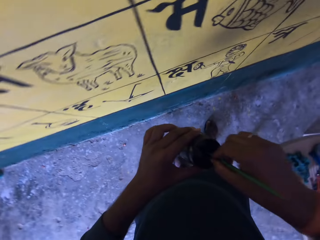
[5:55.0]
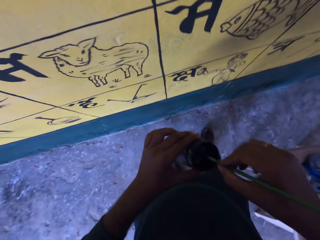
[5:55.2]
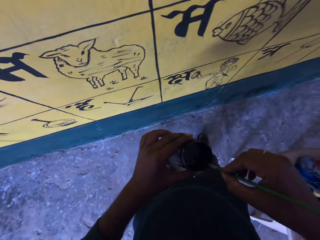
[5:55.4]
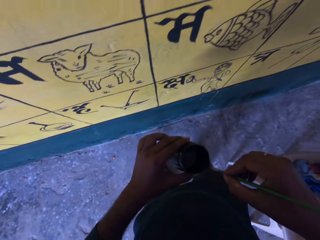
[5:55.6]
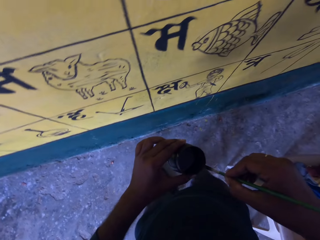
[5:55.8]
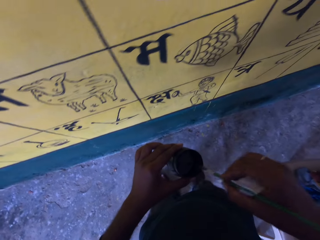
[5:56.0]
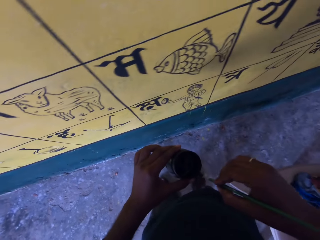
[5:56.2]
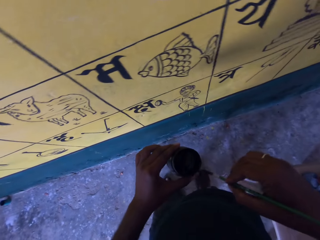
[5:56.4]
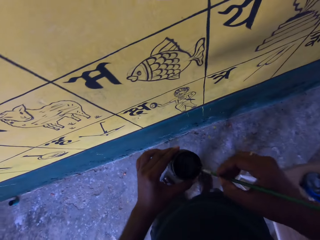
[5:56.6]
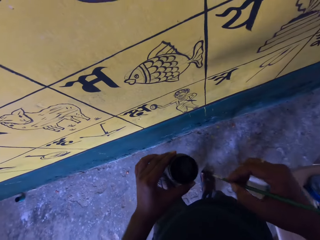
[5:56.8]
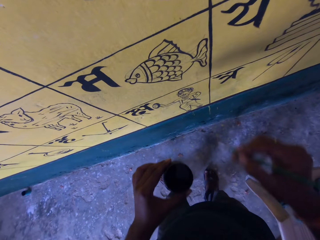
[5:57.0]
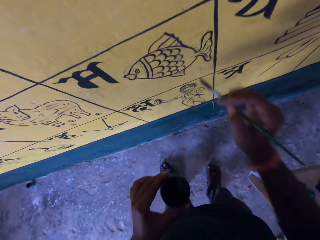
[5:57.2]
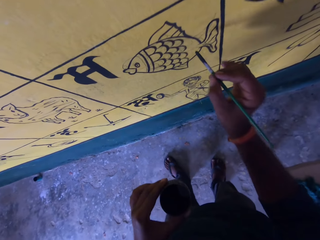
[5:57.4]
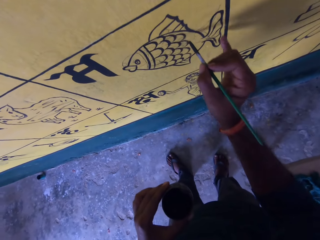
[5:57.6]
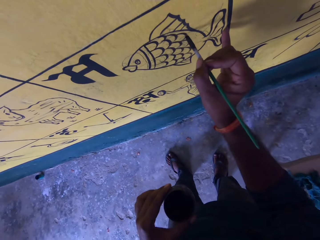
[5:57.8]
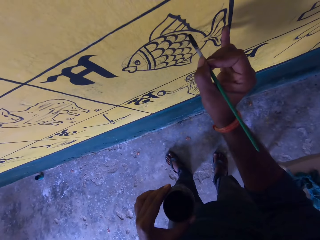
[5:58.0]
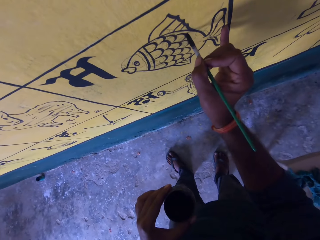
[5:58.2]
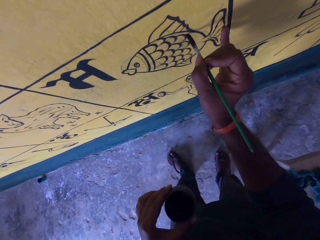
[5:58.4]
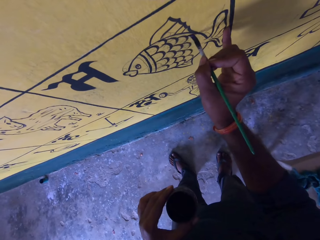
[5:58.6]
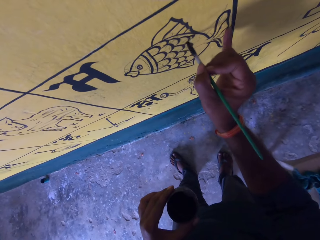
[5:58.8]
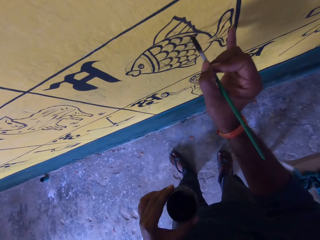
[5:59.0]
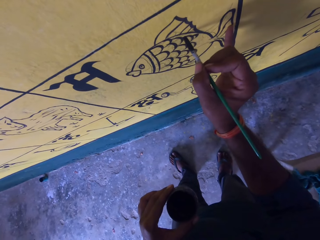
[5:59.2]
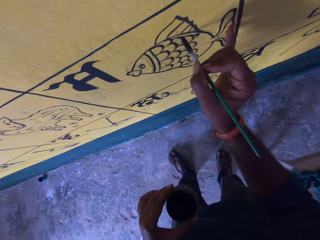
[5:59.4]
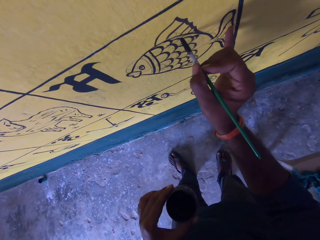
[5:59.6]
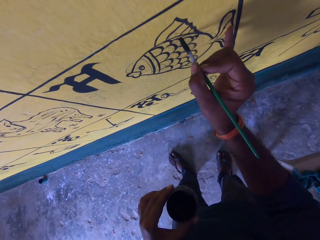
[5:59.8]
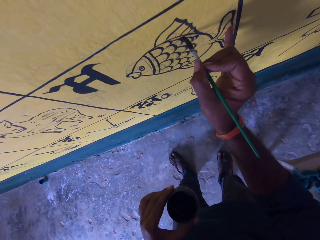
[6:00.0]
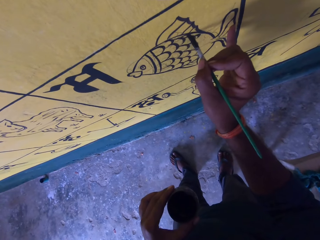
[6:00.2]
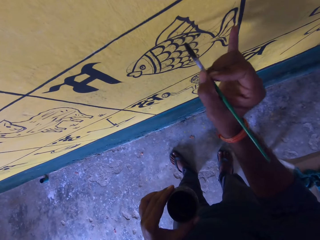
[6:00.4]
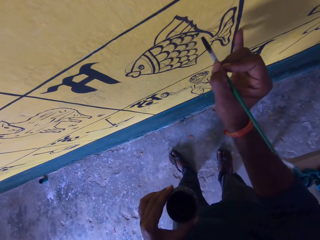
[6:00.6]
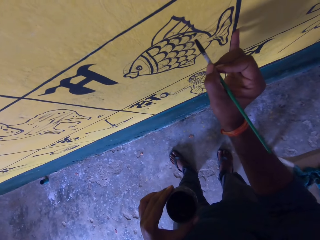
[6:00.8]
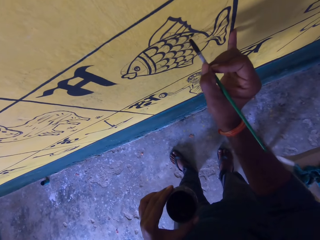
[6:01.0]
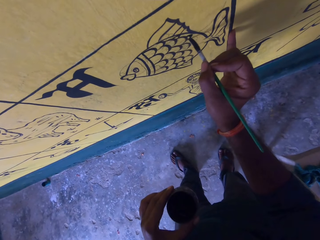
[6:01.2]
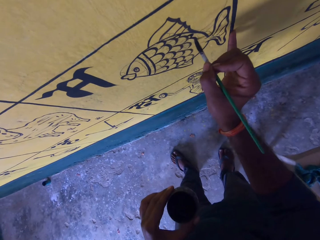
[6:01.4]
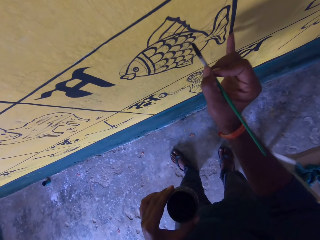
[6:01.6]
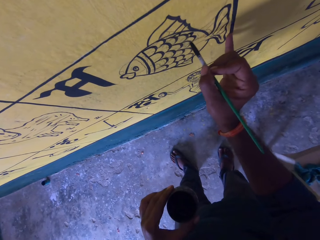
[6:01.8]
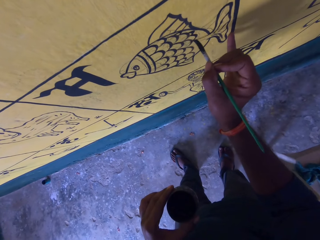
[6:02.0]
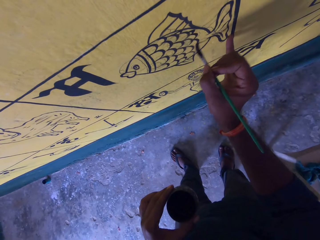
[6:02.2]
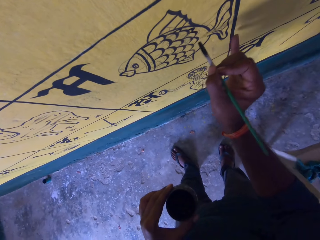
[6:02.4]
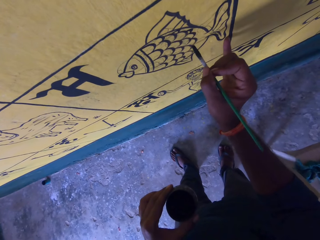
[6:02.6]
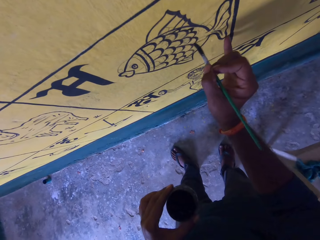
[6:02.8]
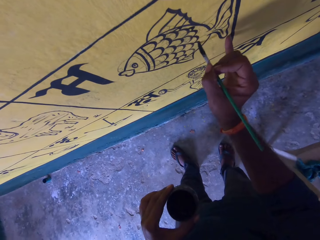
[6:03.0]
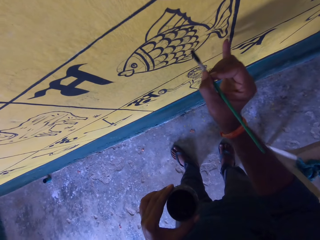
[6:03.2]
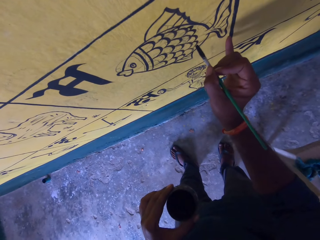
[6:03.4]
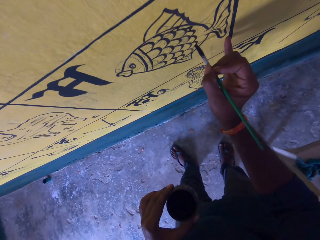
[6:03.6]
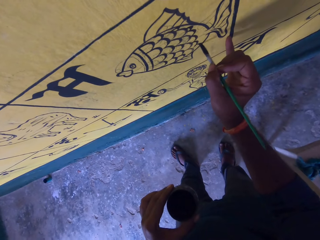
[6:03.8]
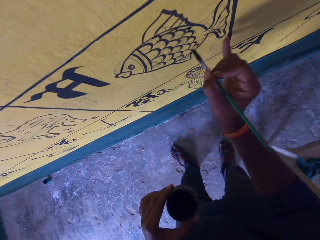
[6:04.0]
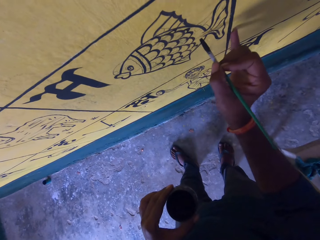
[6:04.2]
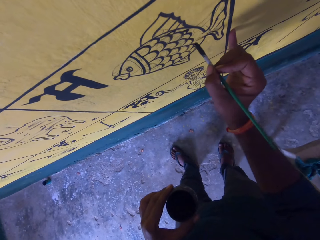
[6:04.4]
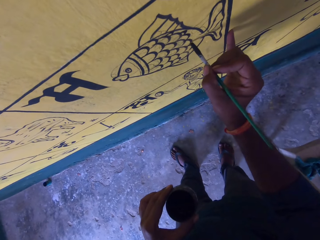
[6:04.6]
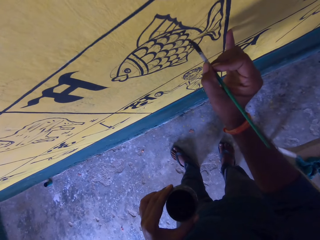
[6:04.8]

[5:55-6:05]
The camera wearer dips the paint brush into the paint can. They wipe the paint brush on the edge of the paint can. They hold the paint brush. They paint the paint wall with the paint brush. They draw on the picture.

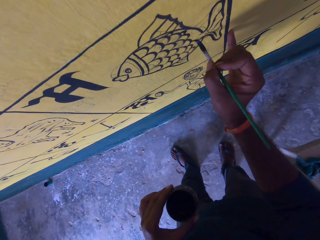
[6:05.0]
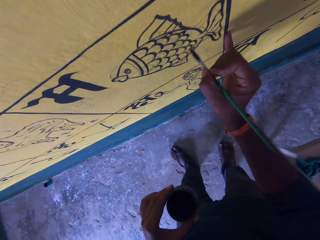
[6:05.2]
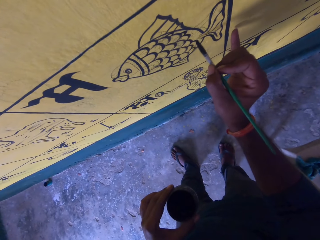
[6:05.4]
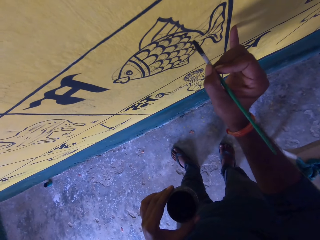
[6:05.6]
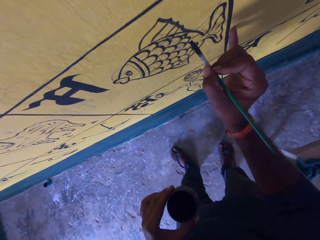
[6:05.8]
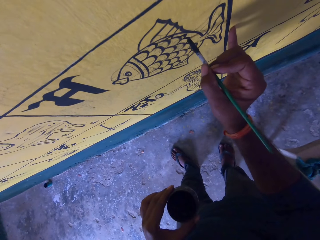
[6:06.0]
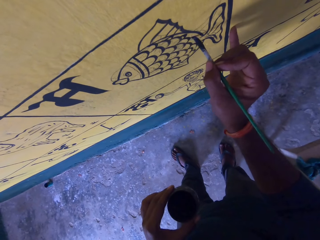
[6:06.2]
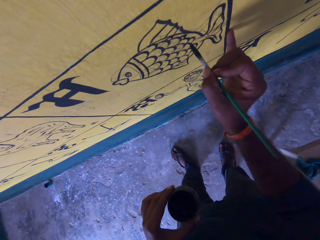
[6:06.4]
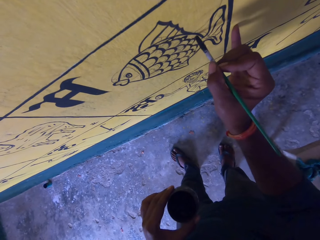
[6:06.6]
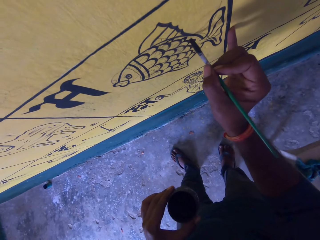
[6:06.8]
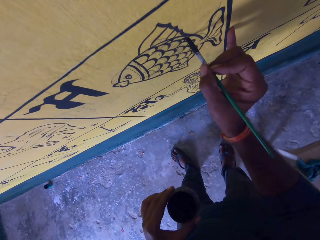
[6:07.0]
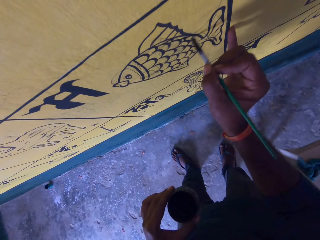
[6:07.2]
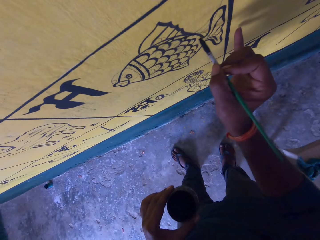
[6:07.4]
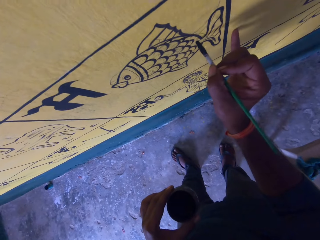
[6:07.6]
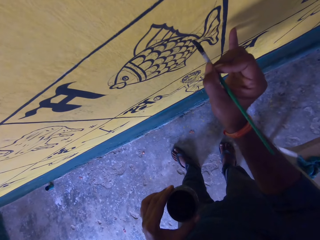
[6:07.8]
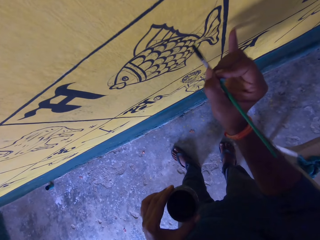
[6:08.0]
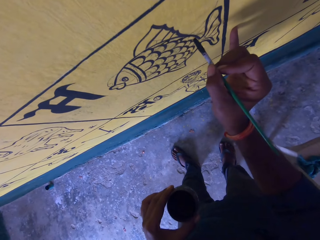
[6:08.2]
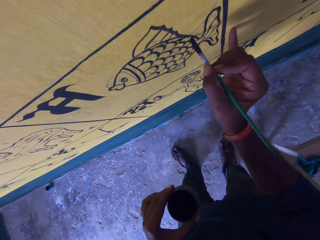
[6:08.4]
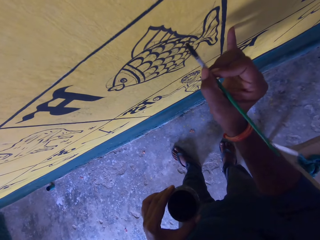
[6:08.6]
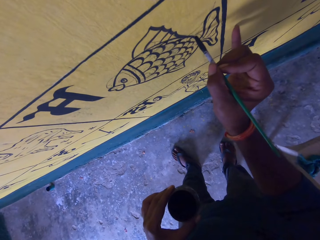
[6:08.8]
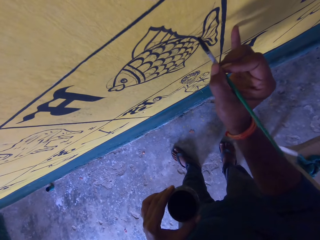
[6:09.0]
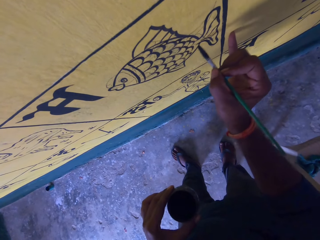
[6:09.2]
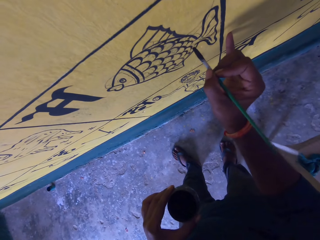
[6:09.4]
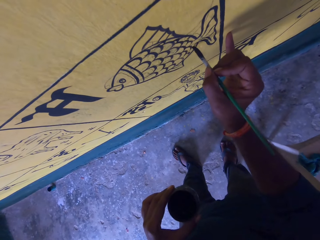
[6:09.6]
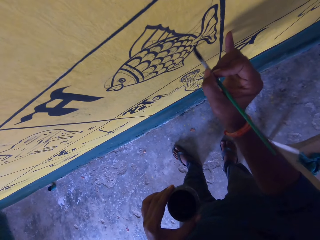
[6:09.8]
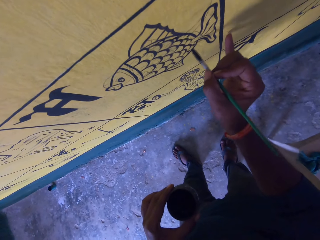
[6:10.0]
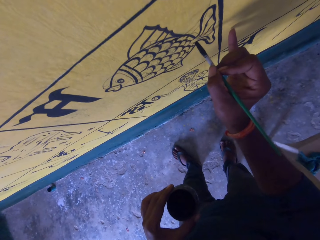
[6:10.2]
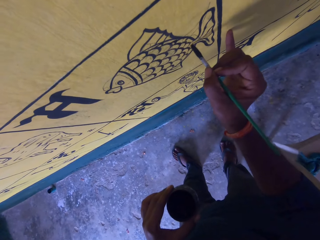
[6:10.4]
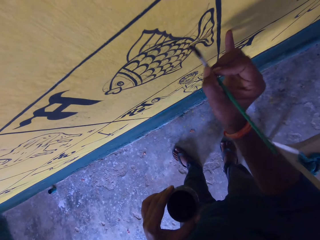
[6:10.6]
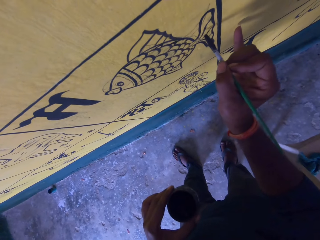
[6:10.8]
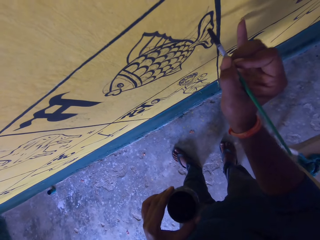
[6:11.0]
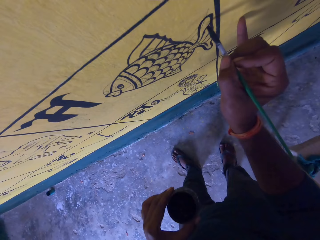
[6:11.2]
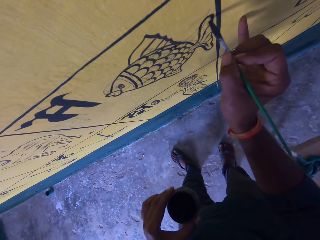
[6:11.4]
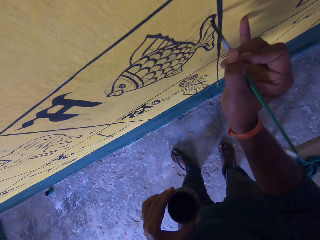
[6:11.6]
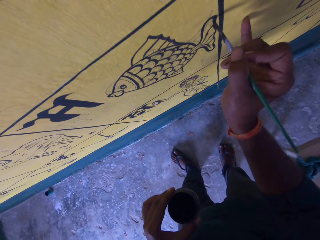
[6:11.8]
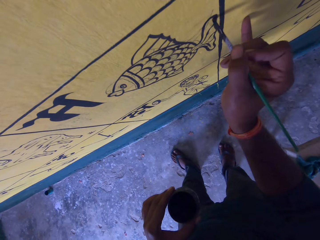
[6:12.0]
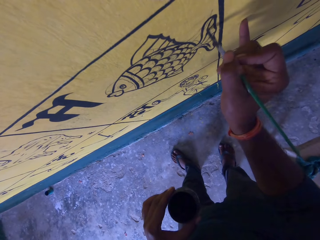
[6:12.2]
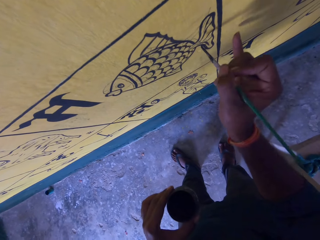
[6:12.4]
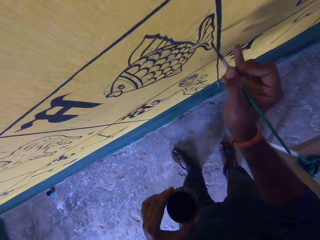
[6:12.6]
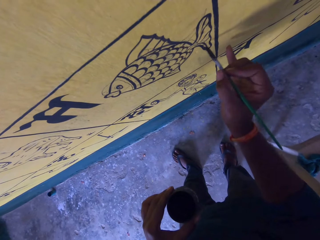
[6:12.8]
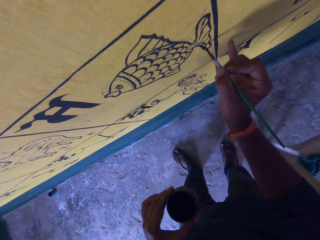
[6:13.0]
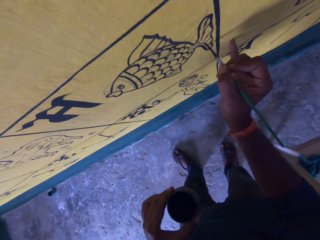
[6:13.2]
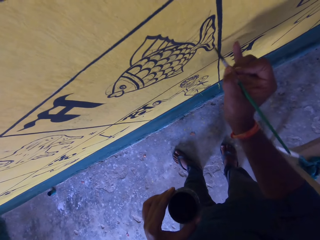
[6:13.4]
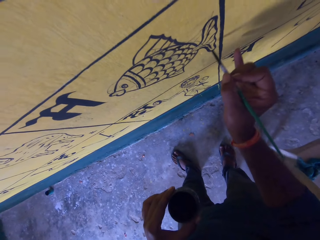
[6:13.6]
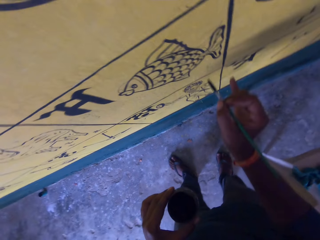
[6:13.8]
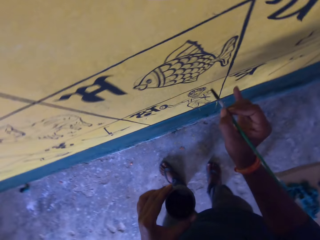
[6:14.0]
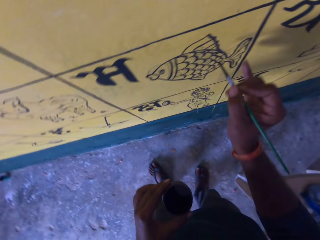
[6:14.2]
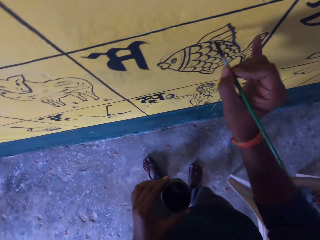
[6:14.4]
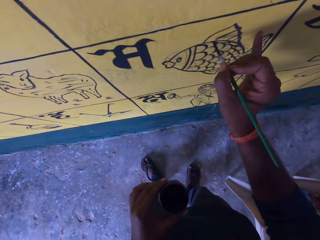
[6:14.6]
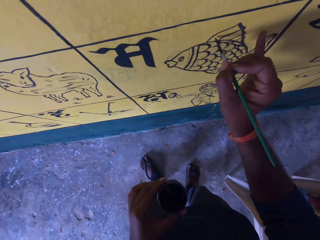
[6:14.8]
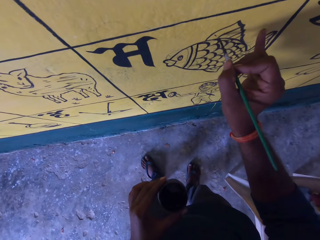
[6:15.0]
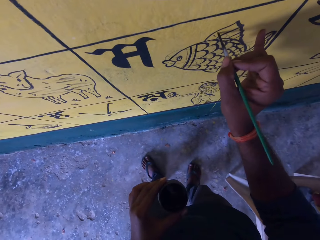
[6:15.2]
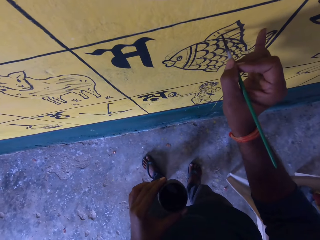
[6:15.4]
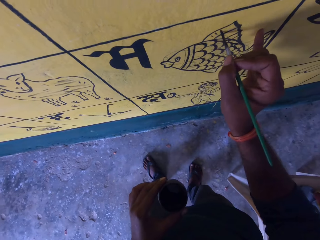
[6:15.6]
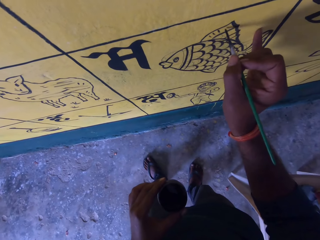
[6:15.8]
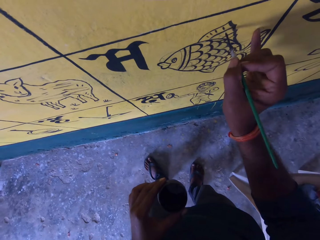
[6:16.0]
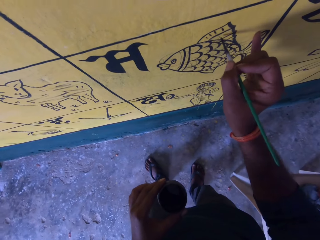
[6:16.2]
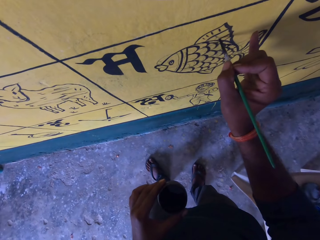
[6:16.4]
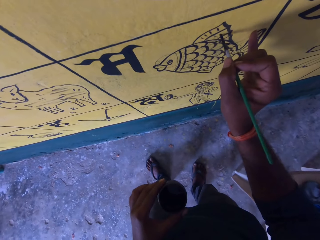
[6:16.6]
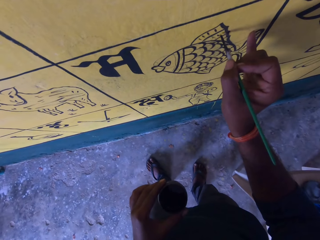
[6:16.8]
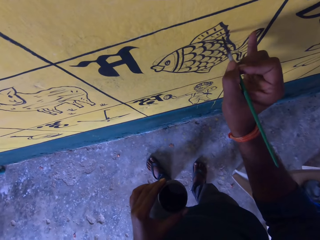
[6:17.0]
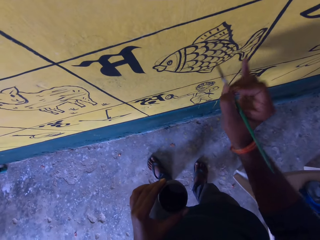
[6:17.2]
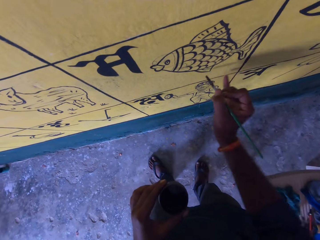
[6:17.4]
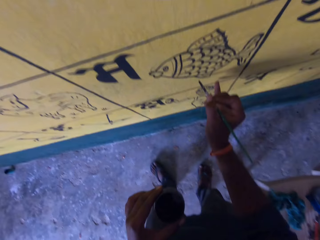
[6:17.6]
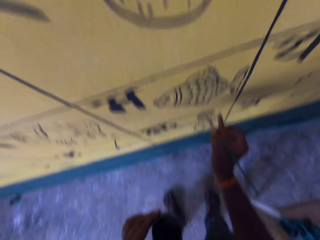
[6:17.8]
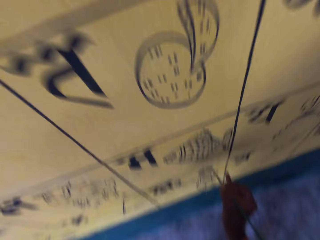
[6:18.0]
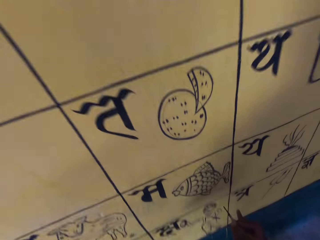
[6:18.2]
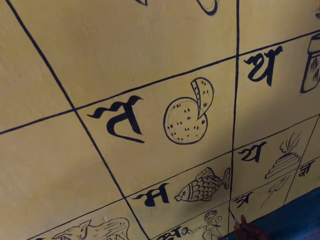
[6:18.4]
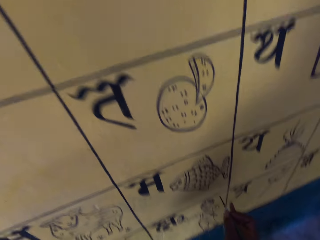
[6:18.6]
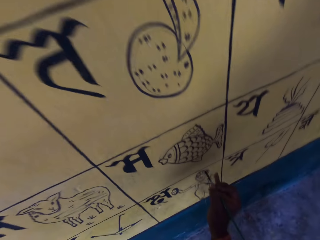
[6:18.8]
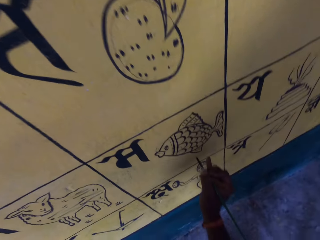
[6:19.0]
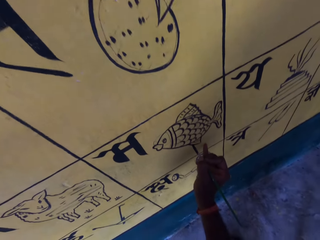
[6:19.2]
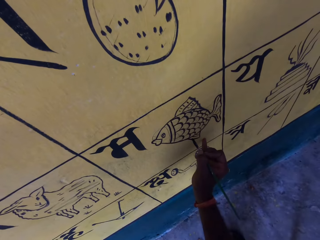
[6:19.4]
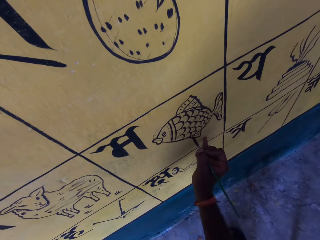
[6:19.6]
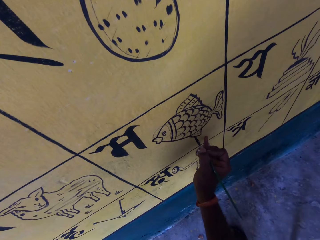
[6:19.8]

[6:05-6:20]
The camera wearer holds the paint brush. They draw on the picture. They hold the paint brush.
